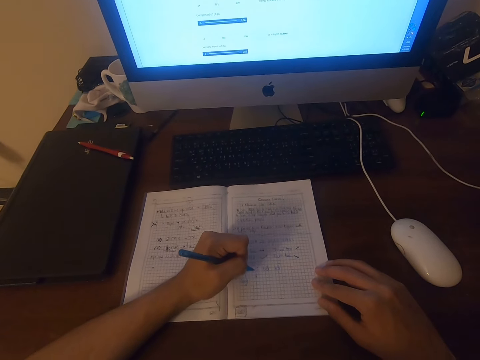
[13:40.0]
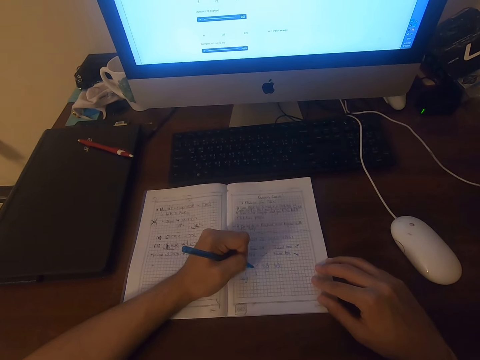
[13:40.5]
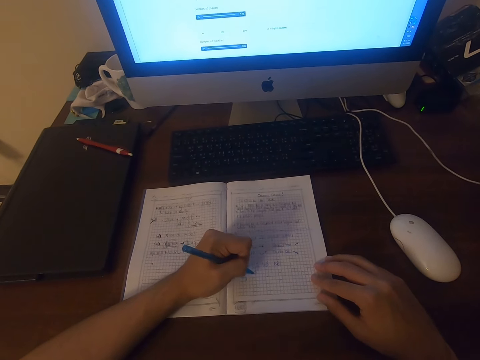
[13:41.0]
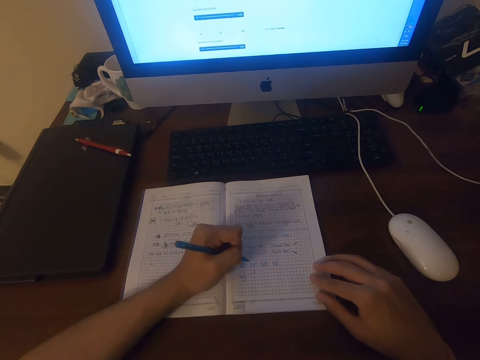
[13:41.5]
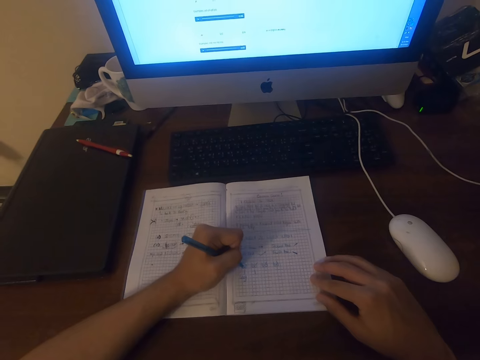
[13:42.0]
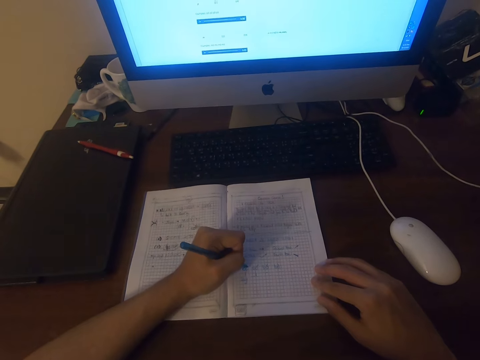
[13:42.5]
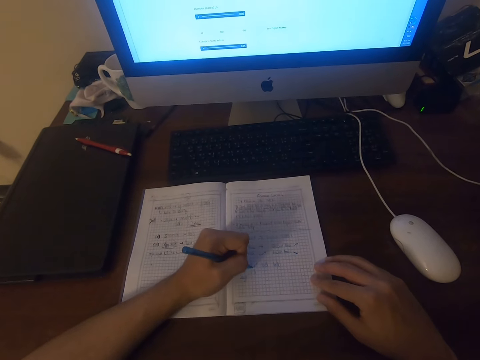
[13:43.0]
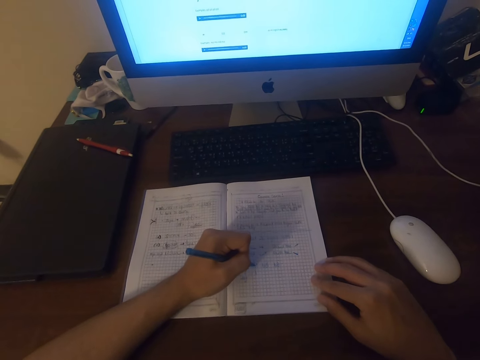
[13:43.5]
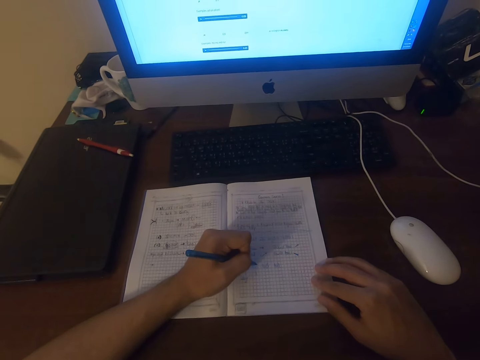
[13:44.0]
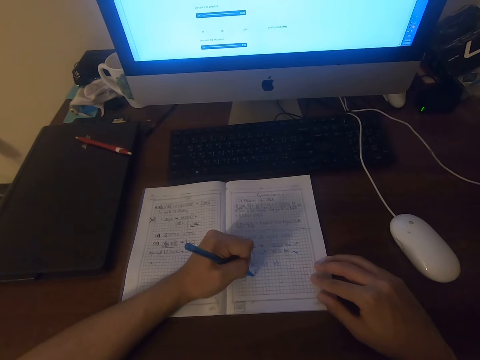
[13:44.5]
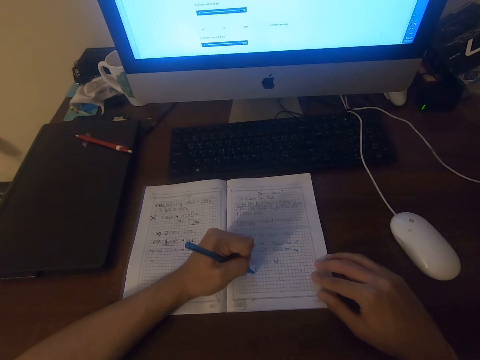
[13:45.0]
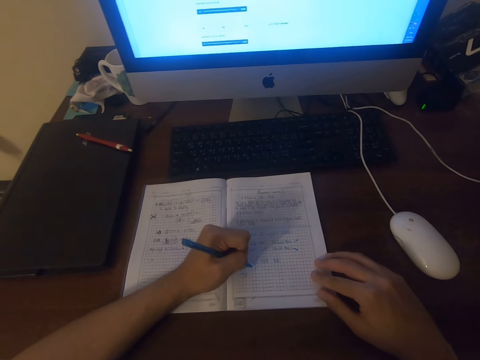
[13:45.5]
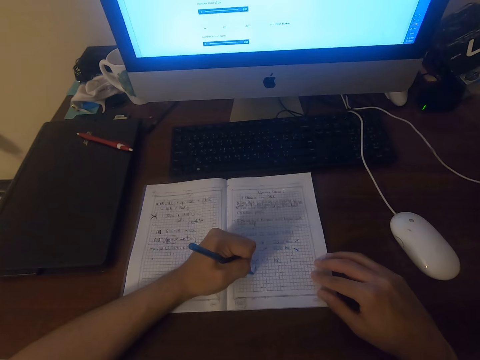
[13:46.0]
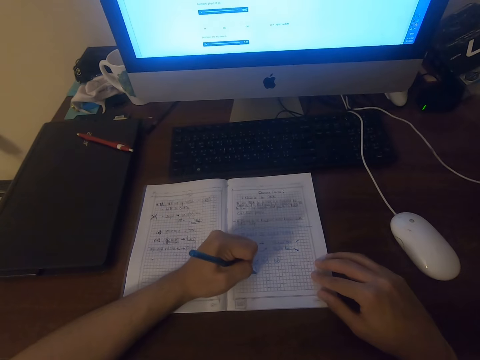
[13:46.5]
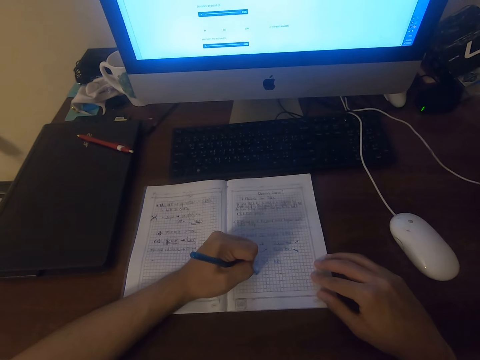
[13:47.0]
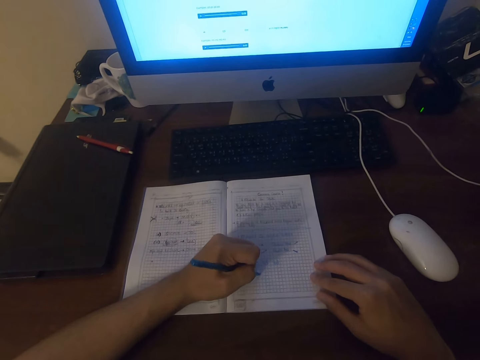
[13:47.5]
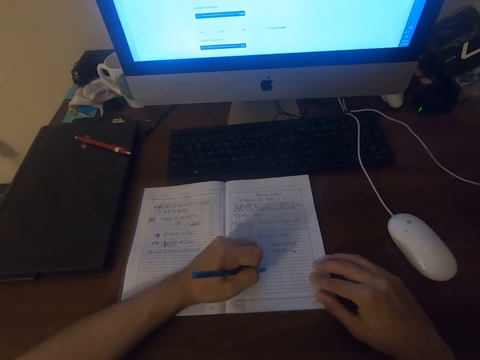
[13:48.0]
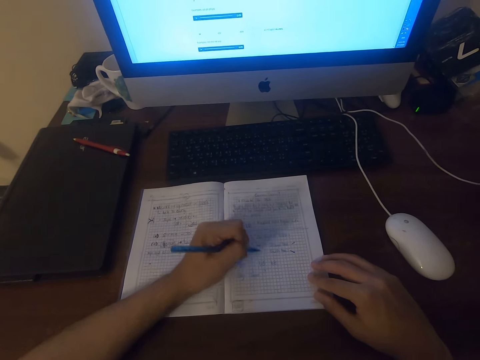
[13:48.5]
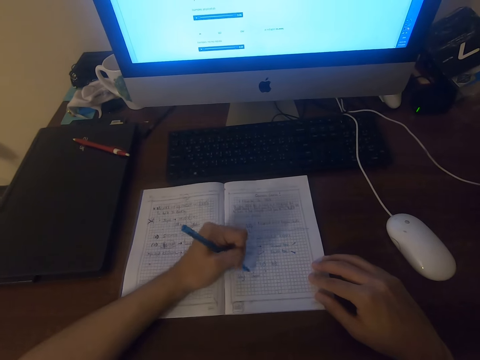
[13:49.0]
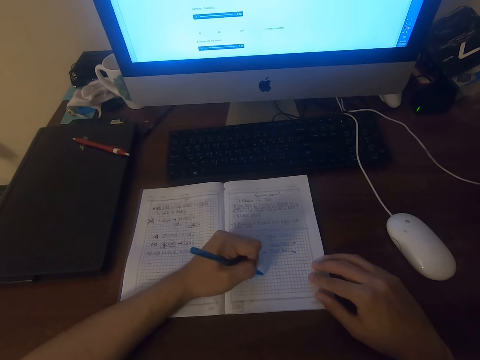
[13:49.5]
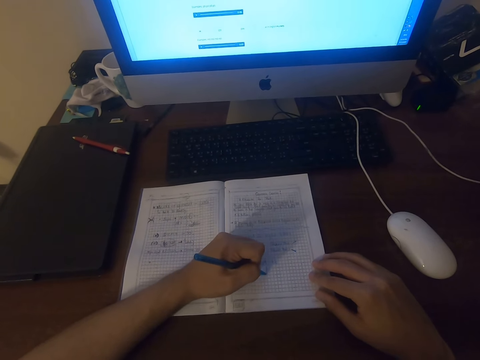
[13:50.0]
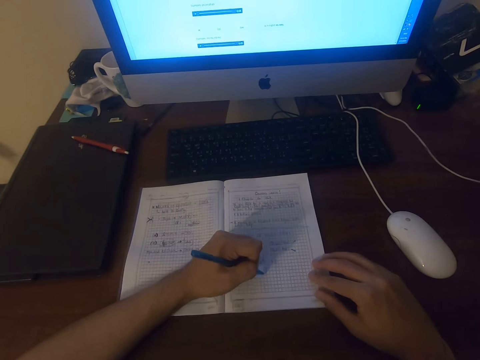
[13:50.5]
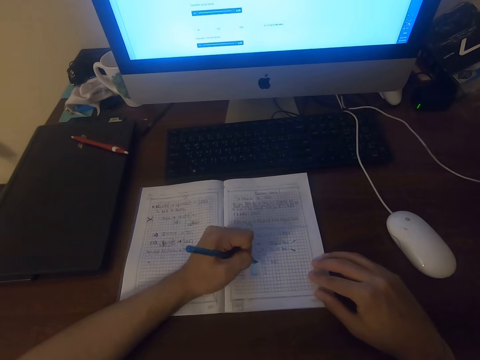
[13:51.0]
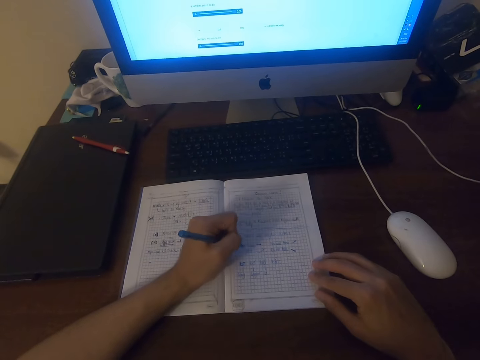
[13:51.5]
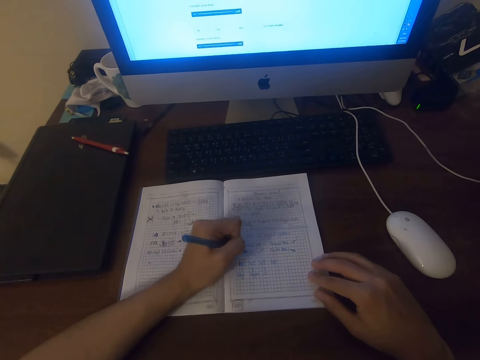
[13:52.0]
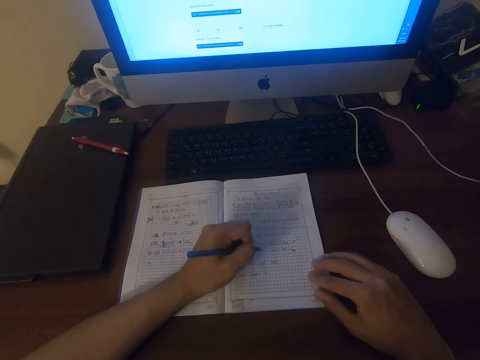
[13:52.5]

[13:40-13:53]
The camera wearer writes on the book repeatedly.

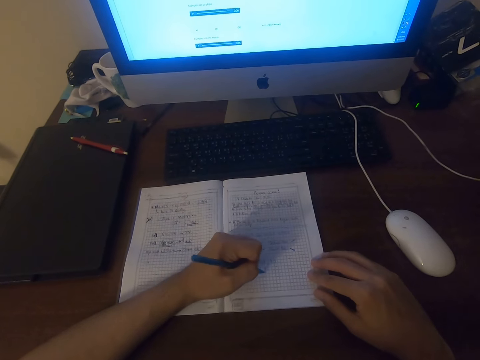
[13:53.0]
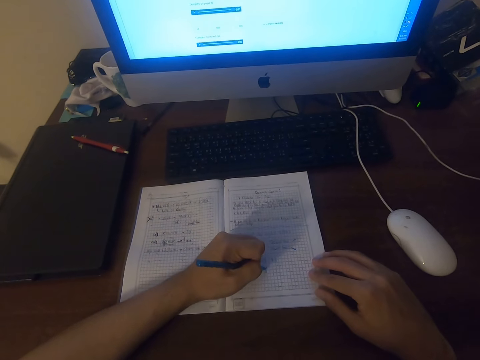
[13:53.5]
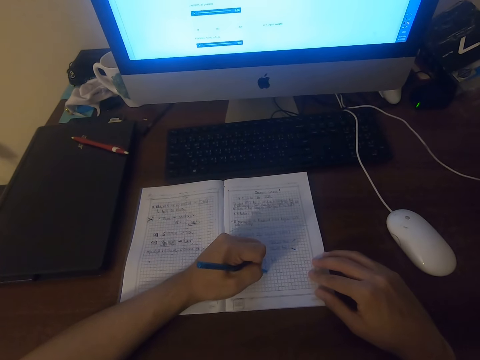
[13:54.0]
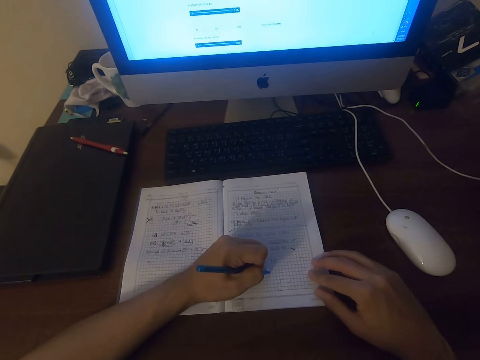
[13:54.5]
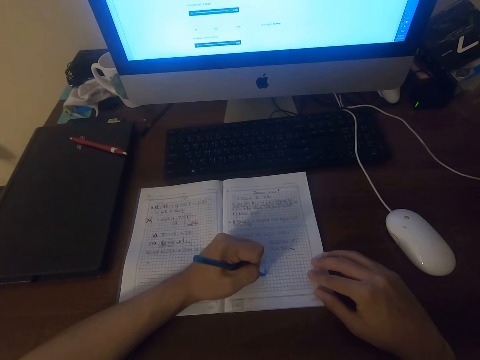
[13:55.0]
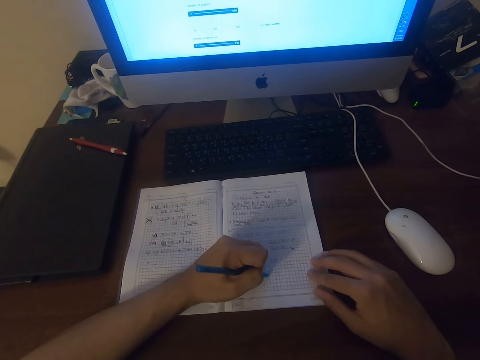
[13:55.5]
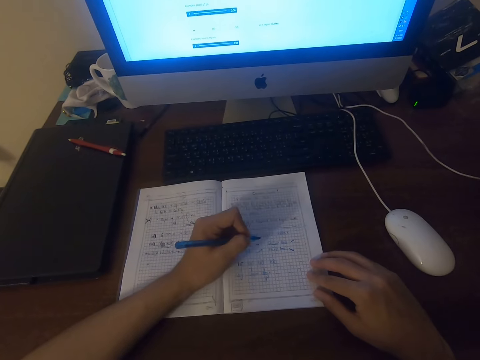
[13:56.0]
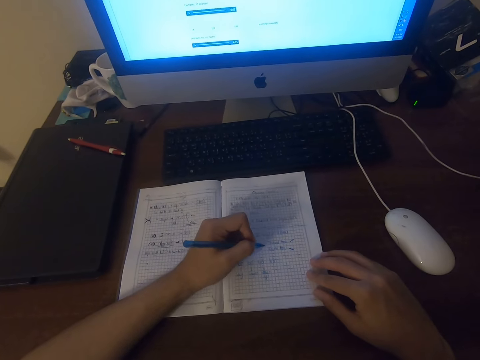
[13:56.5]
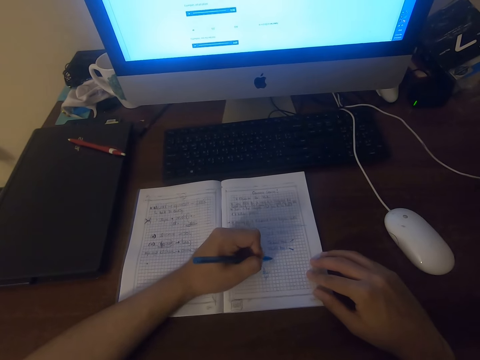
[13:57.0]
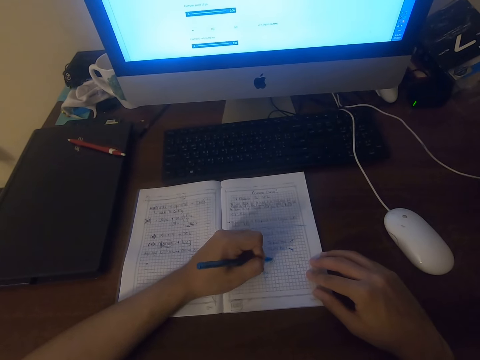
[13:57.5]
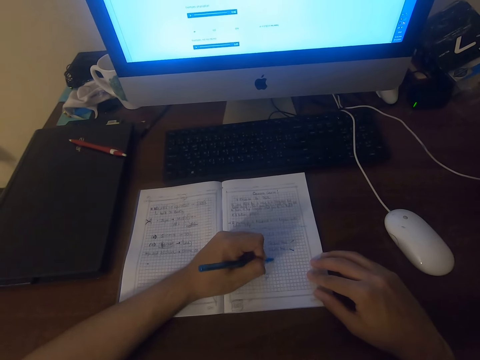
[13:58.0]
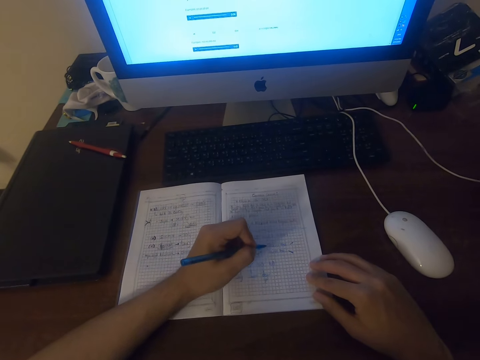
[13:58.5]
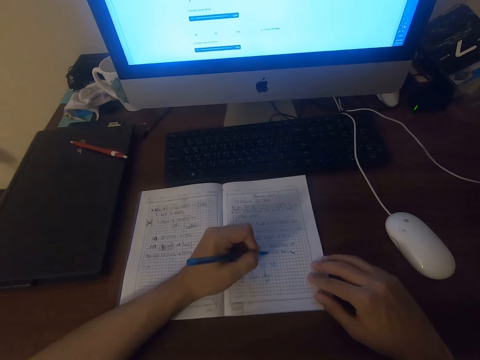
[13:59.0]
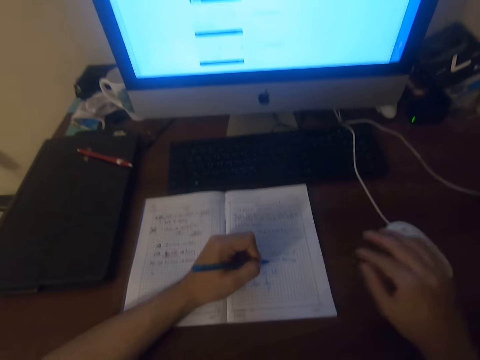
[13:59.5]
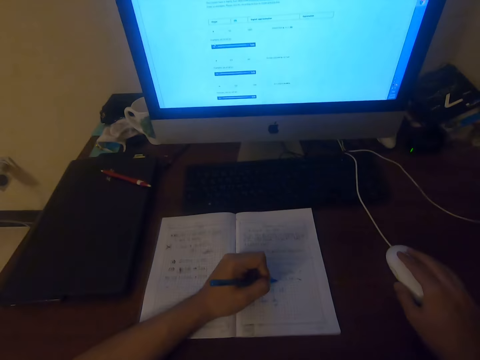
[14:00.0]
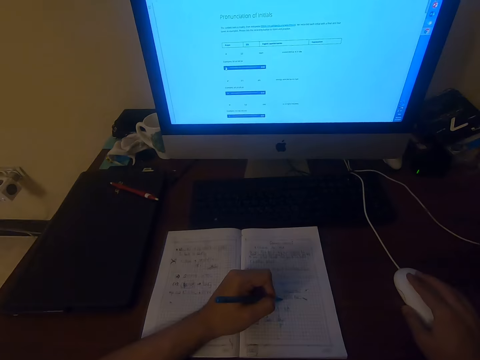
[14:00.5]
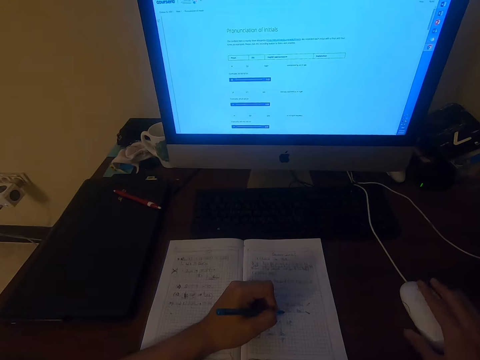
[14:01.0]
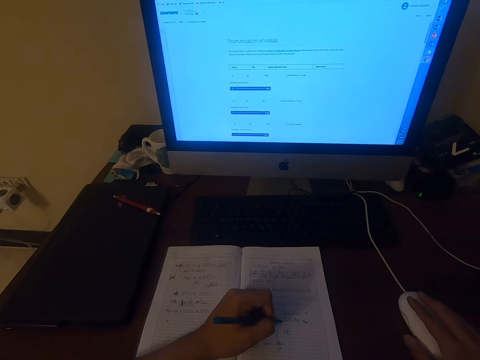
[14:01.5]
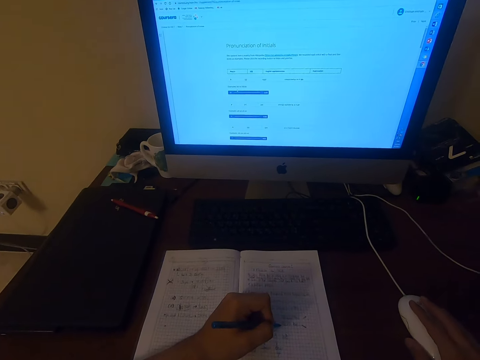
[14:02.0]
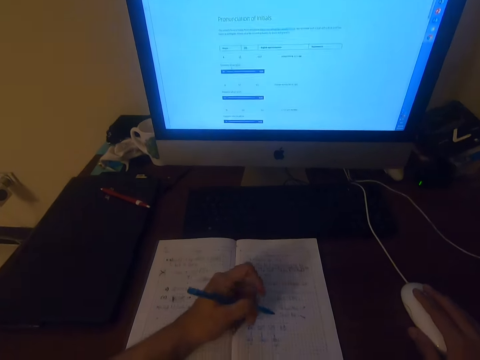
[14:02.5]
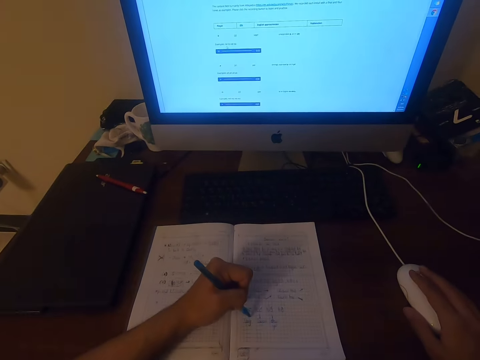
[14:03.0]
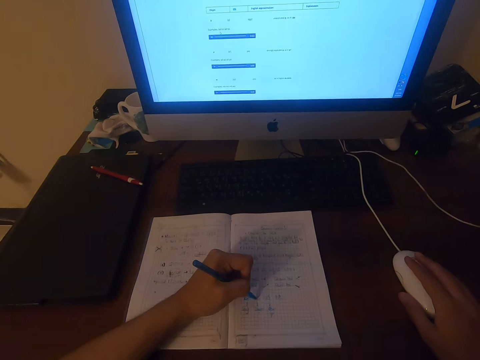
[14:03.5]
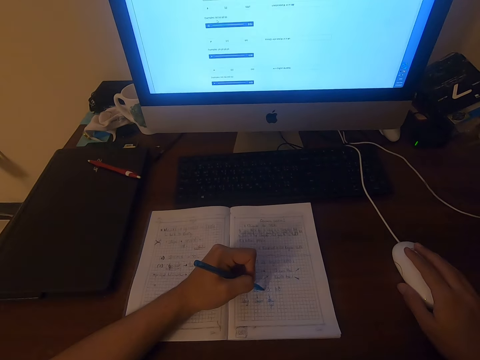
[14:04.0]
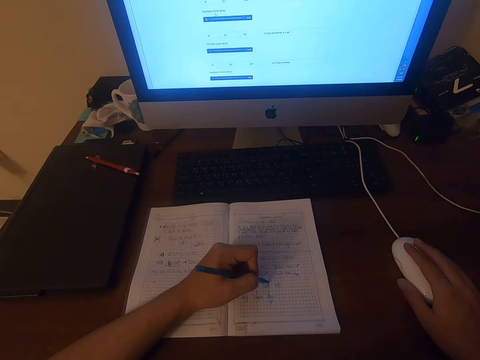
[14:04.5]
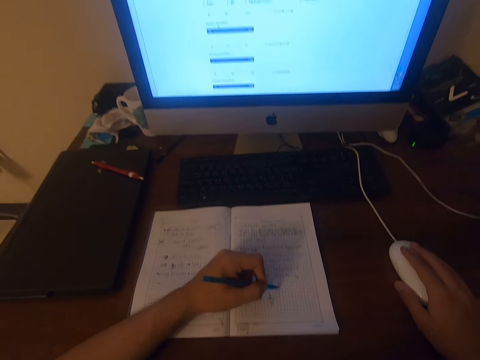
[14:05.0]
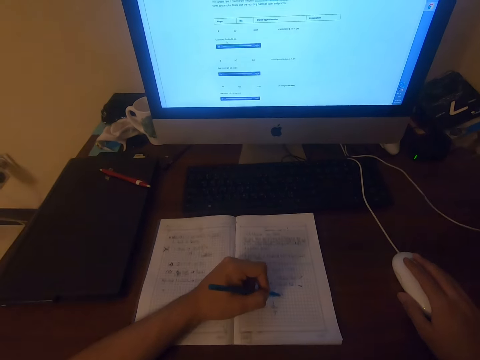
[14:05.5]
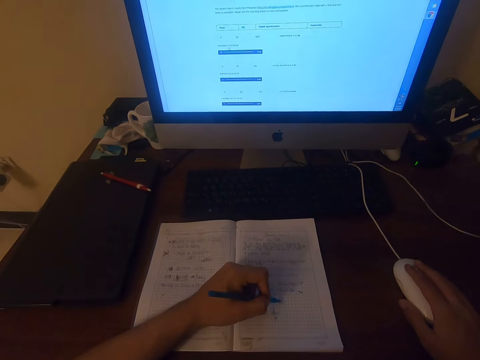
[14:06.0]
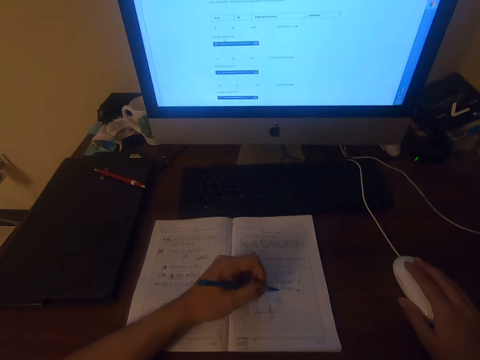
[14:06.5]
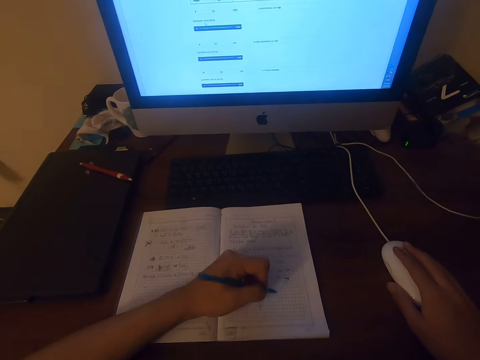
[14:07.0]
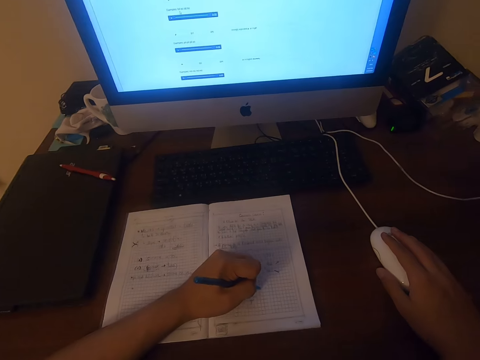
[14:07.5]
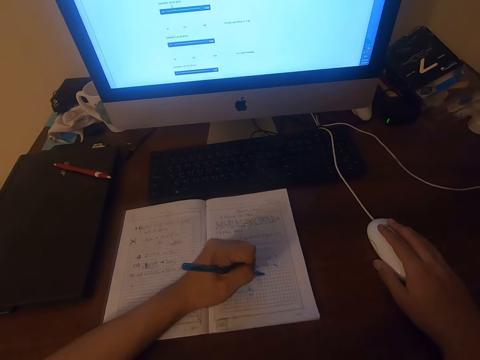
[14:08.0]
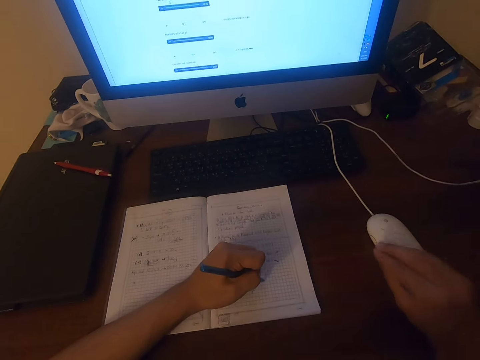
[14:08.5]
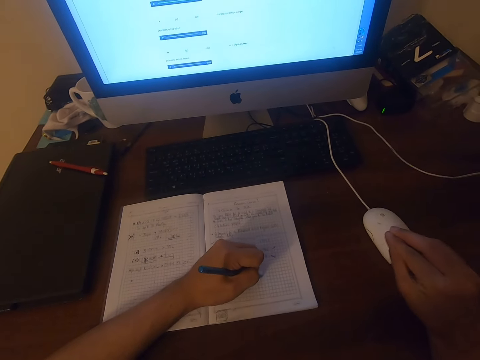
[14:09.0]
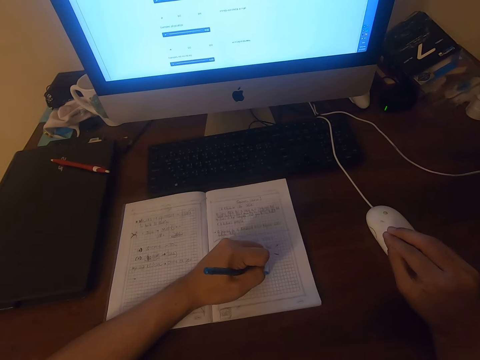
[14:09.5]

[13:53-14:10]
The camera wearer writes on the book. They operate the computer. They write on the book. They write on the book again.
